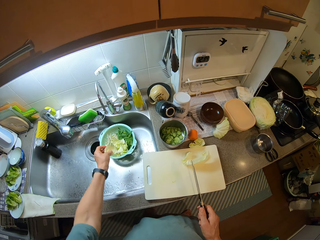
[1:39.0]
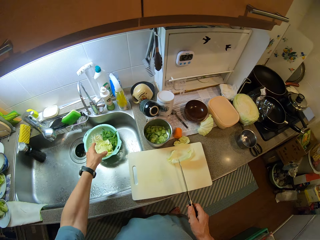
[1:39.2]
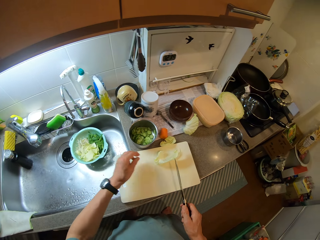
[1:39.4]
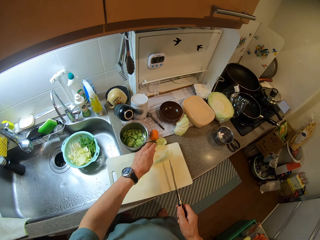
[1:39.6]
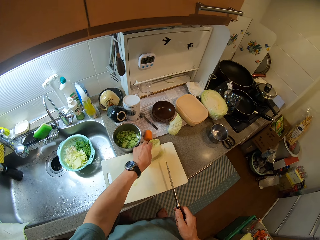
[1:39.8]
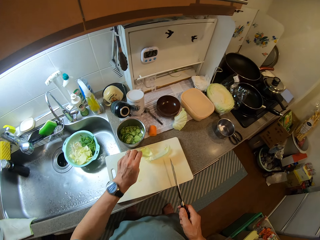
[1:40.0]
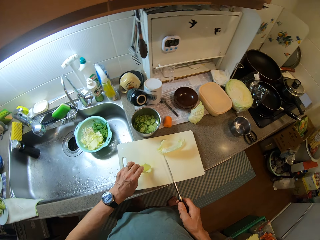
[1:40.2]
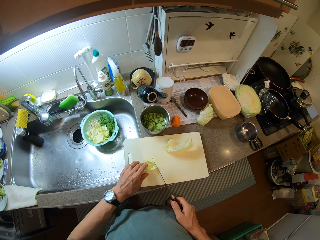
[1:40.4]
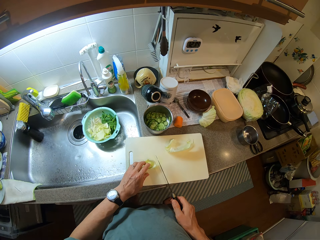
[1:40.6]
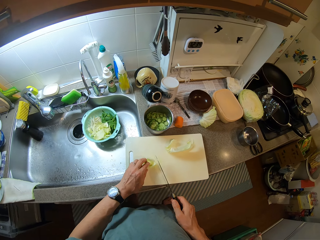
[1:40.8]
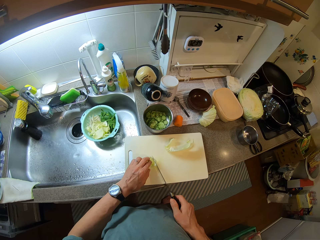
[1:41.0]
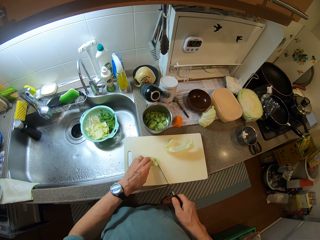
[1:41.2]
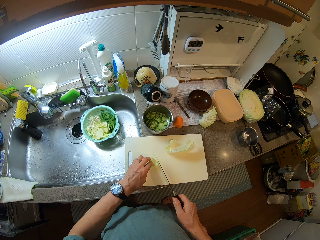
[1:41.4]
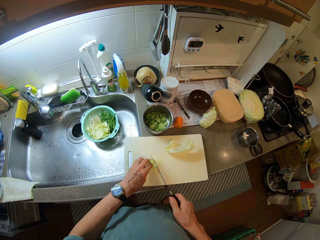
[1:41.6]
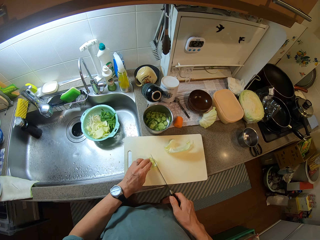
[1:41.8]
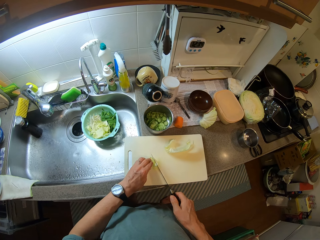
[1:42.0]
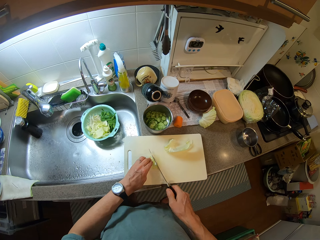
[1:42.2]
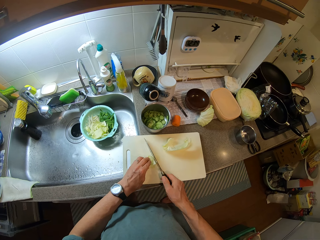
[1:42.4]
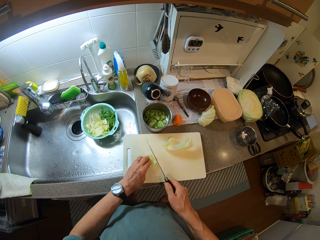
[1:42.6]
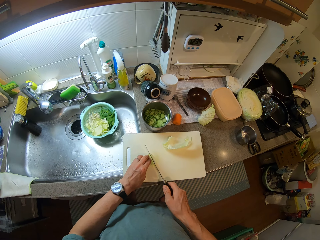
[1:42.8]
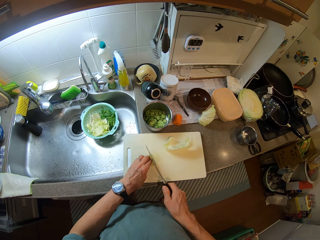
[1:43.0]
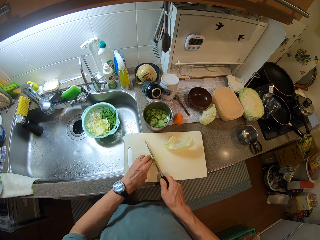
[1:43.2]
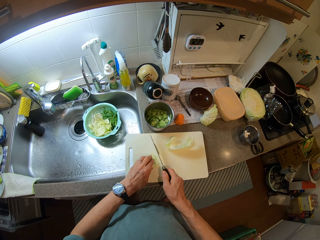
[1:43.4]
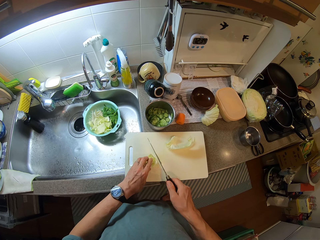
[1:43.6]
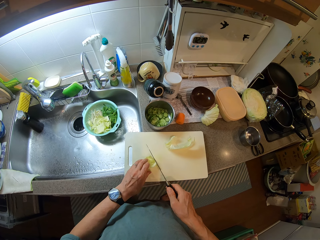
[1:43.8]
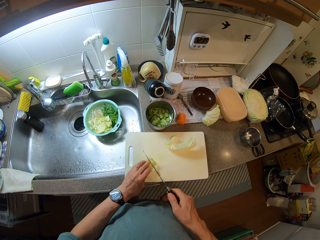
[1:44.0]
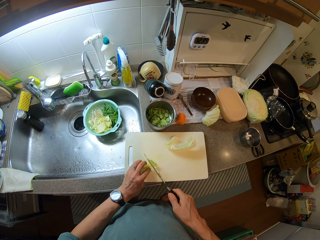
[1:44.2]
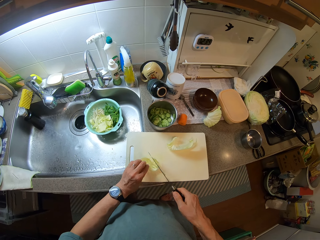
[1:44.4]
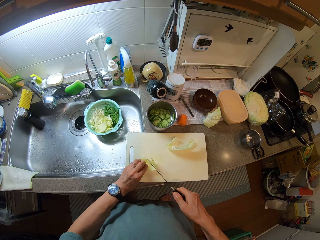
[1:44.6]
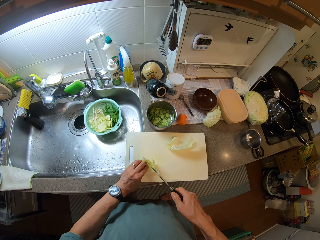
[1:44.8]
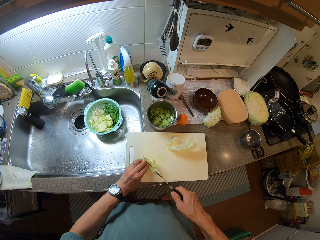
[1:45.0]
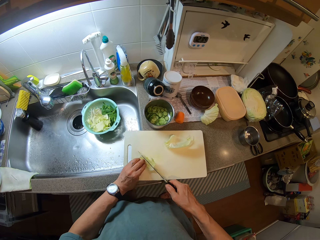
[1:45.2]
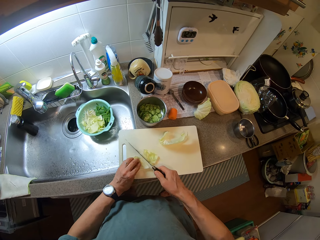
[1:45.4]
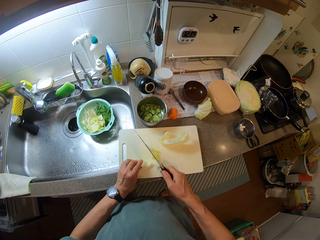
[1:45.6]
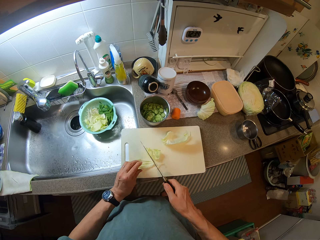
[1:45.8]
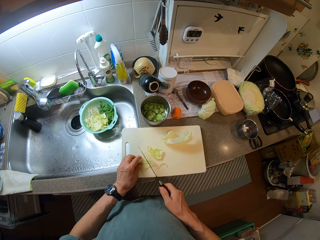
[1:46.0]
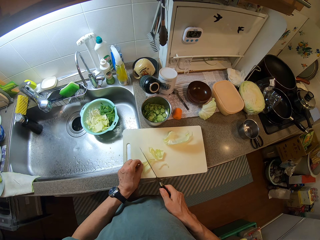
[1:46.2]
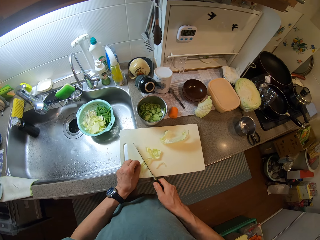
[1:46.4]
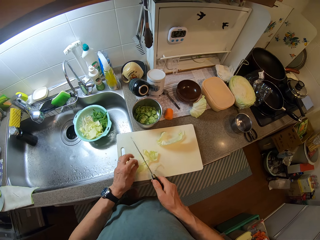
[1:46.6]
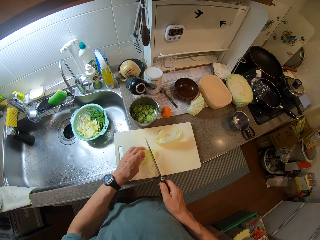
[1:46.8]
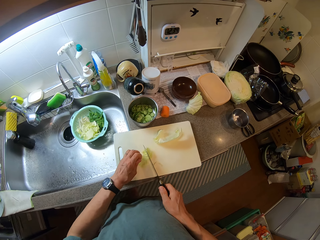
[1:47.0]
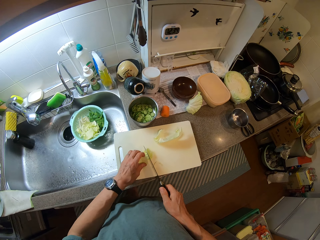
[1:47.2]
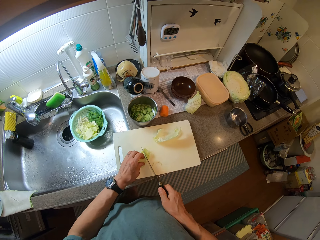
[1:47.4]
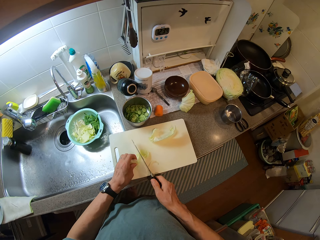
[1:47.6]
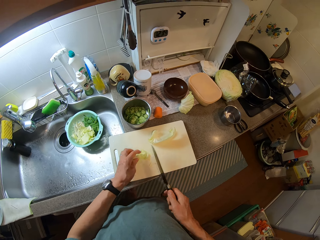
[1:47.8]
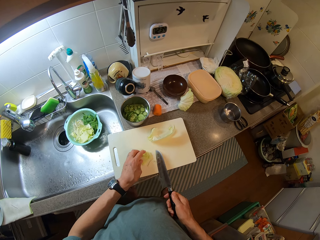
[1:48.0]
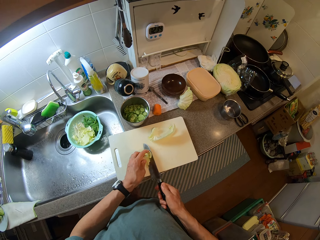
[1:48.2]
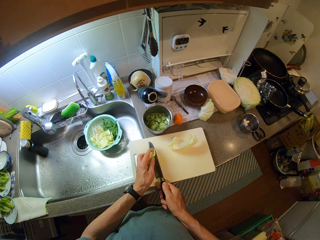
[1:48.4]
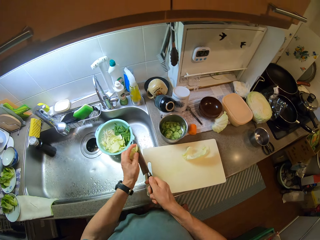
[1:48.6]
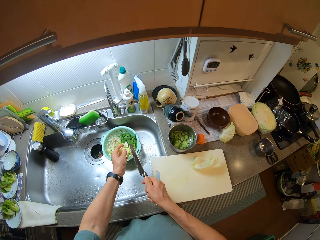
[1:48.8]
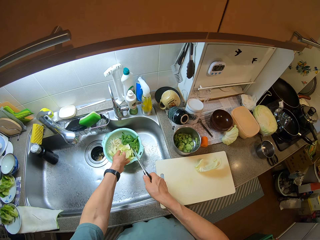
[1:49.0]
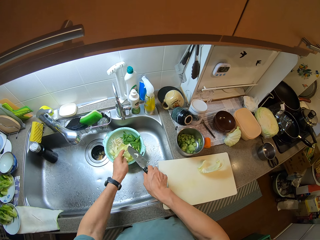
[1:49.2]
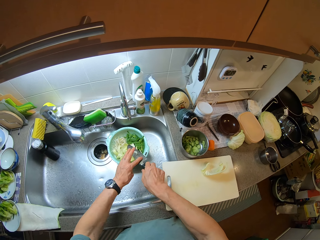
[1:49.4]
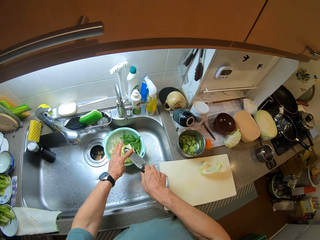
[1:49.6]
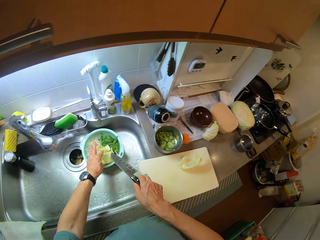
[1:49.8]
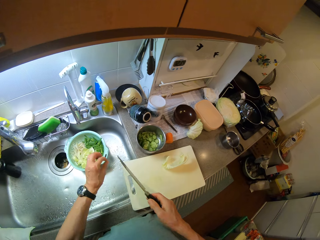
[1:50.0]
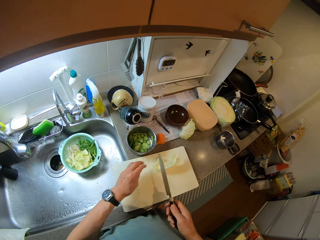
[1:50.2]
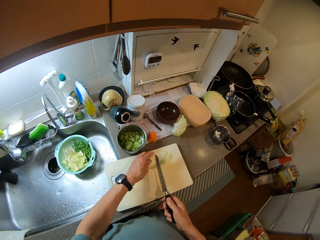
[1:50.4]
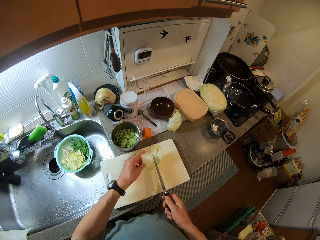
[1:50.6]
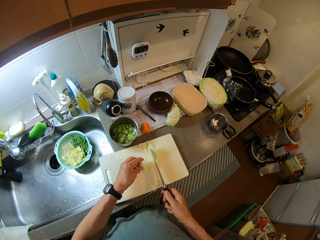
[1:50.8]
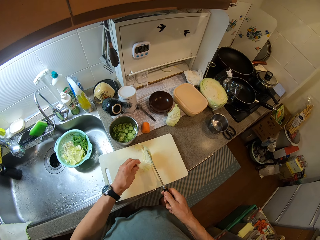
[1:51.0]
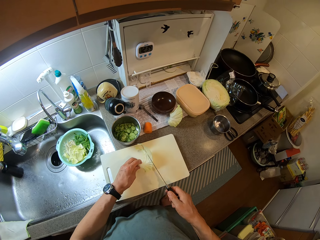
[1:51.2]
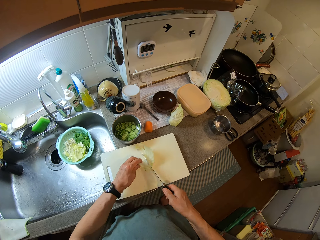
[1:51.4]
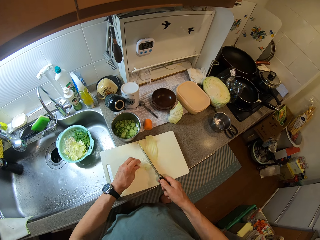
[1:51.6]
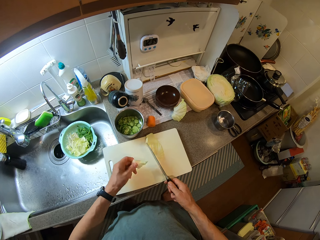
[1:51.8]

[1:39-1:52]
The camera wearer drops the layers of cabbage in the bowl. They move the layer of cabbage on the chopping board. They cut the layer of cabbage with the knife repeatedly. They pick the layers of cabbage from the chopping board. They drop the layers of cabbage in the bowl. They move the layer of cabbage on the chopping board. They cut the layer of cabbage with the knife.

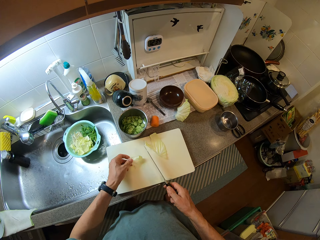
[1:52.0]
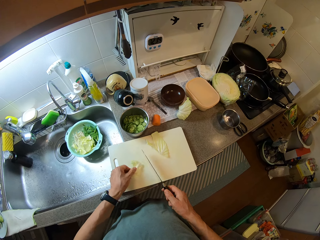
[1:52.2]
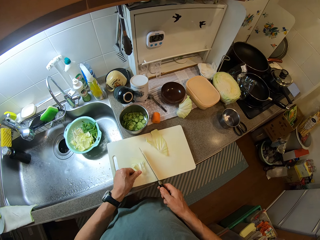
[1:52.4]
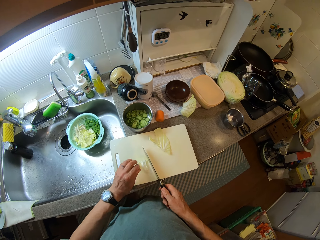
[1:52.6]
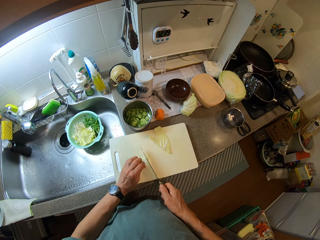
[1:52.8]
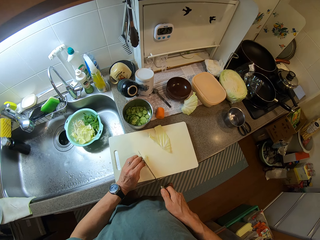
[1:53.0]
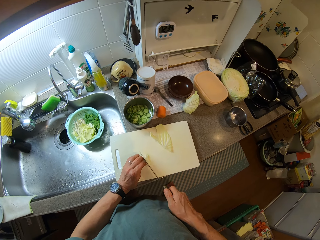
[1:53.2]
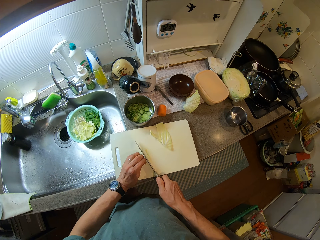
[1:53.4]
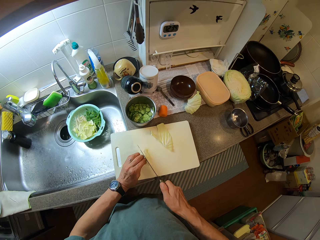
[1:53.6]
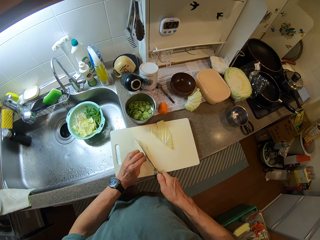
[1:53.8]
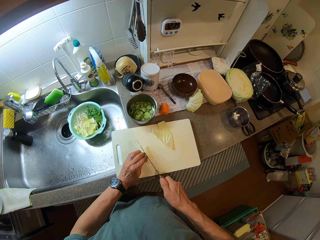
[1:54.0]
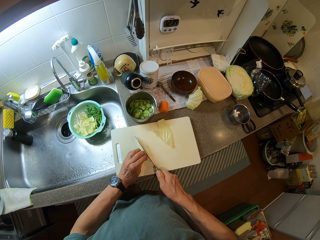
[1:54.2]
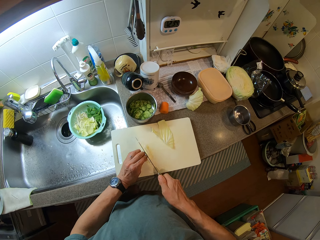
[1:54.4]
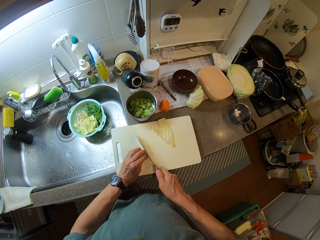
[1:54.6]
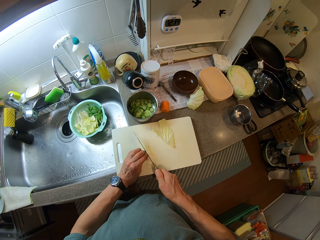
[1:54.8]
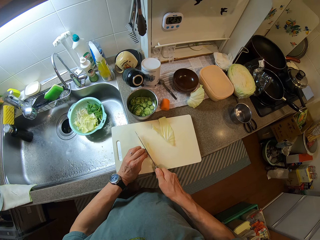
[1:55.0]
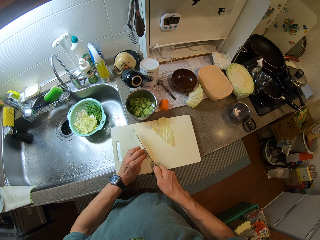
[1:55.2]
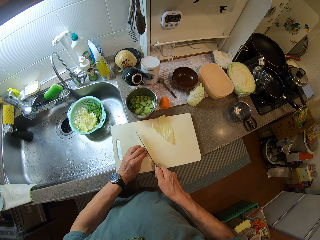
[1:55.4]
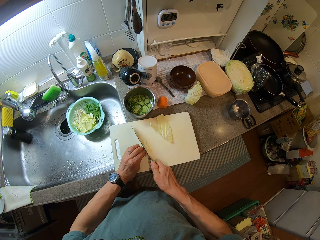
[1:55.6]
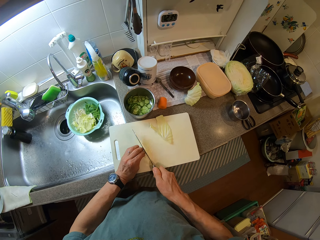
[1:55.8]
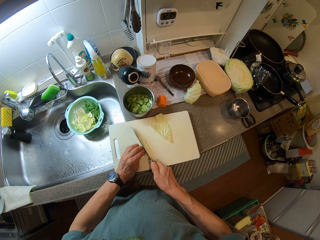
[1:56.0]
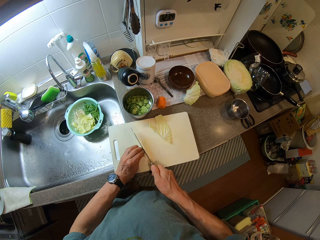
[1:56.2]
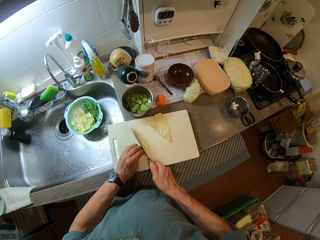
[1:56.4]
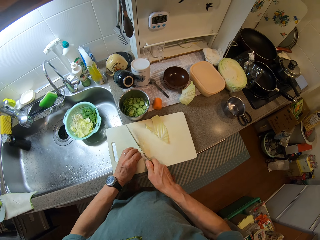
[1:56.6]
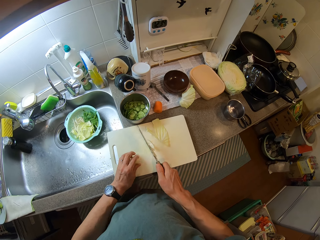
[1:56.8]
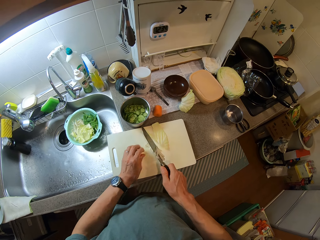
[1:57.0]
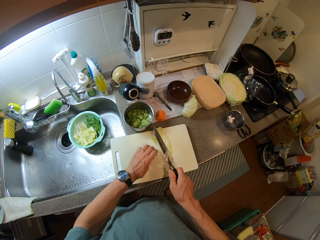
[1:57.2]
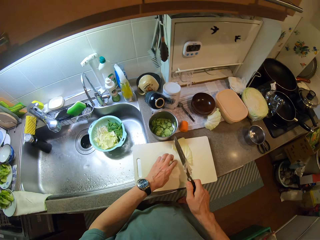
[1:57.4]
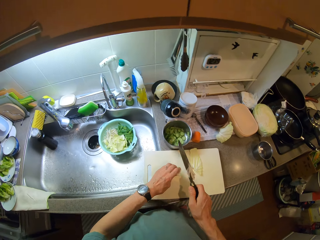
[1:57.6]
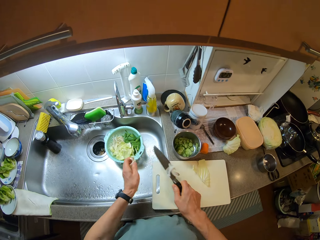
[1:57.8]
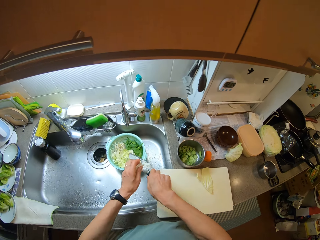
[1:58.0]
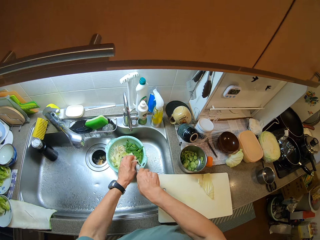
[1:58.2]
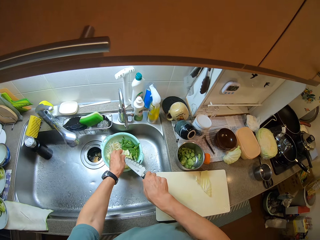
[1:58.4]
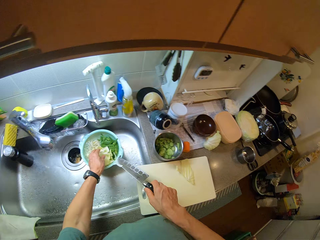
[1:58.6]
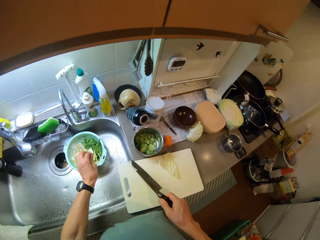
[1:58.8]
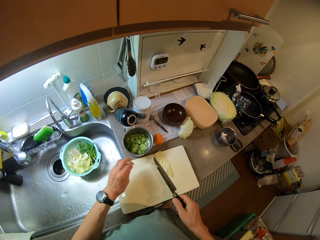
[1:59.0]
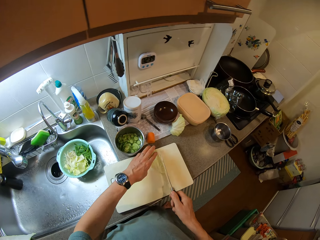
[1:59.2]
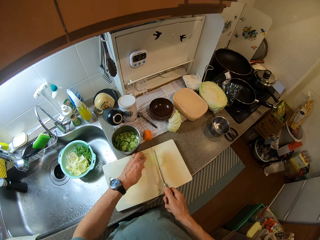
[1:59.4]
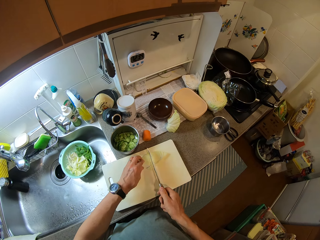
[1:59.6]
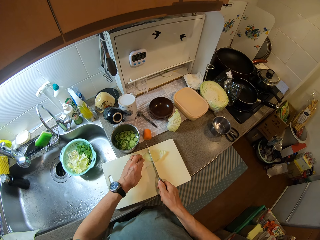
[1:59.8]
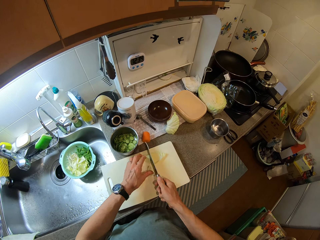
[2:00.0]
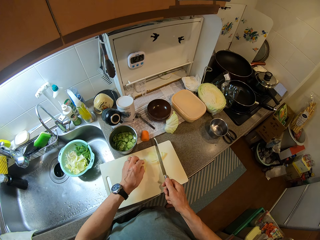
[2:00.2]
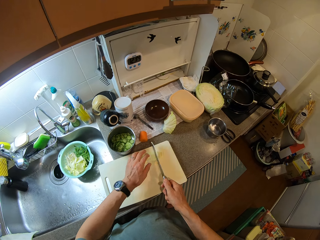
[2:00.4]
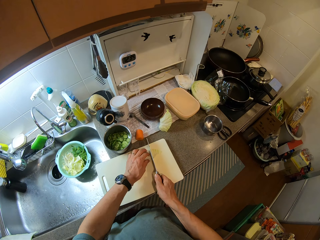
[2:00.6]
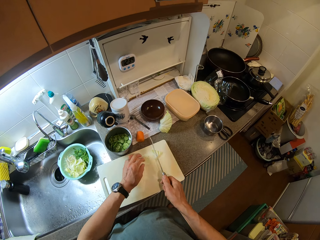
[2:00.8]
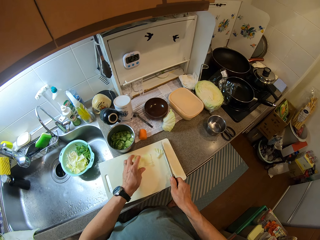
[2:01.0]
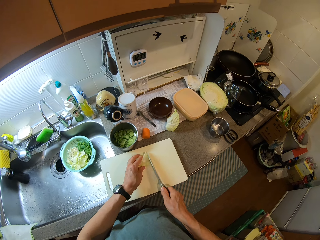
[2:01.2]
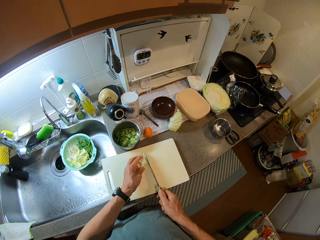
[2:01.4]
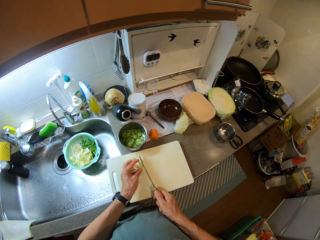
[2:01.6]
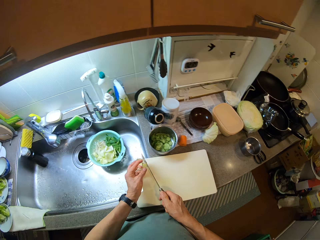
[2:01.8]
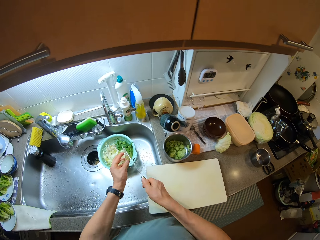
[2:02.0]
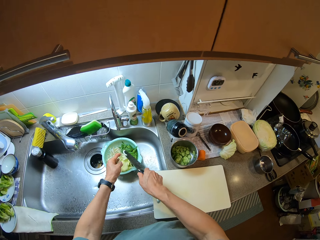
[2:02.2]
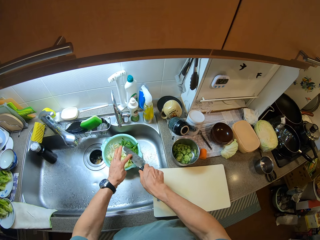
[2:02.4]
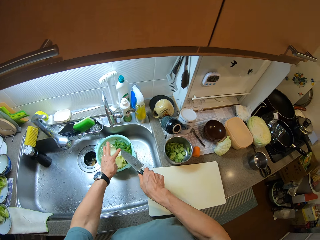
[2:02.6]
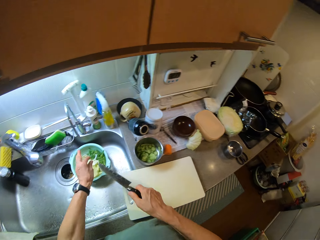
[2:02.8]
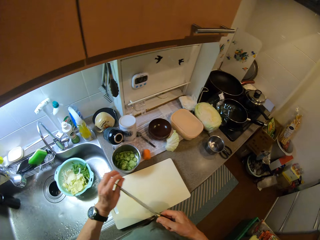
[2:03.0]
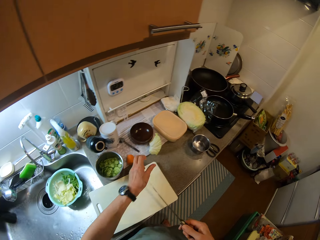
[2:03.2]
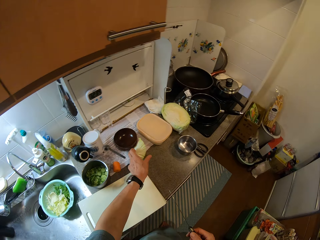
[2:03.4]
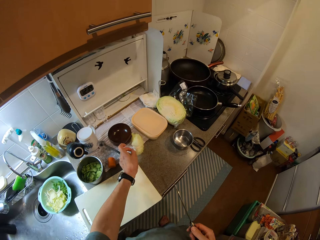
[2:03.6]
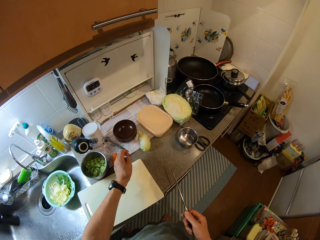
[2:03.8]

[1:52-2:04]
The camera wearer cuts the layer of cabbage with the knife. He picks the layers of cabbage from the chopping board. He drops the layers of cabbage in the bowl. He moves the layer of cabbage on the chopping board. He cuts the layer of cabbage with the knife. He cuts it again. He picks the layers of cabbage from the chopping board. He drops the layers of cabbage in the bowl. He picks the layer of cabbage from the counter with his left hand.
